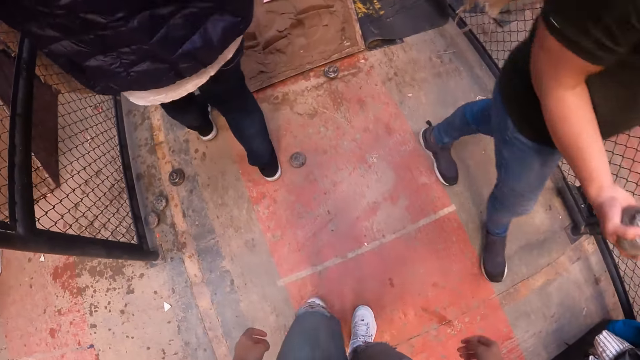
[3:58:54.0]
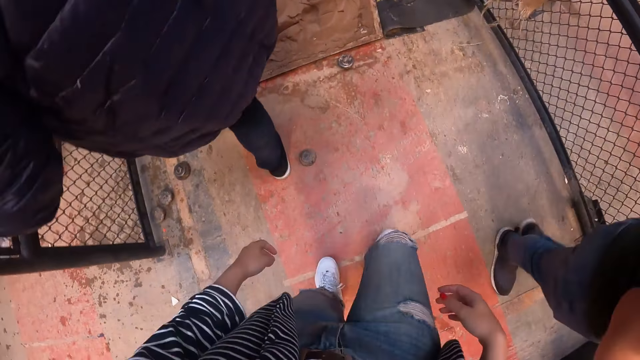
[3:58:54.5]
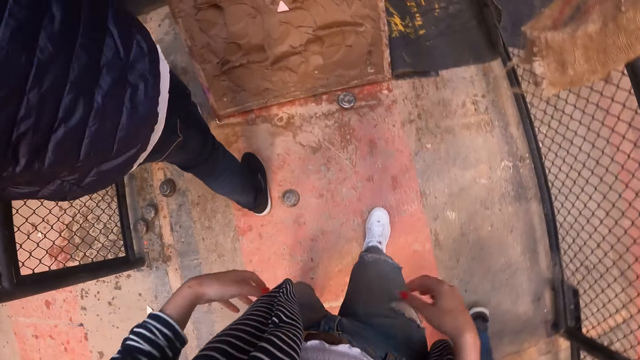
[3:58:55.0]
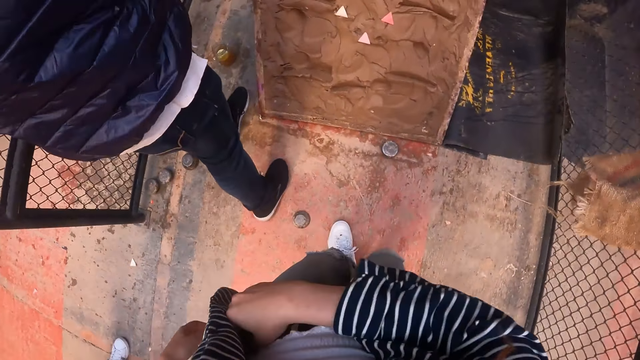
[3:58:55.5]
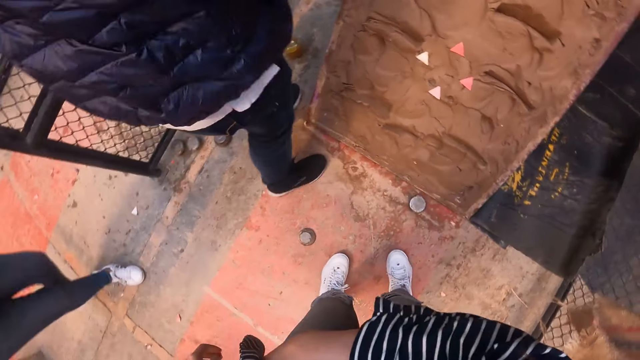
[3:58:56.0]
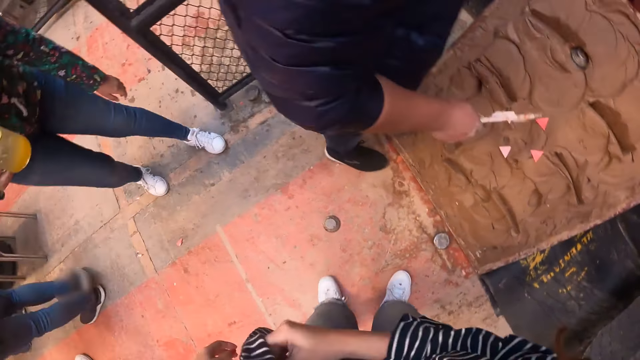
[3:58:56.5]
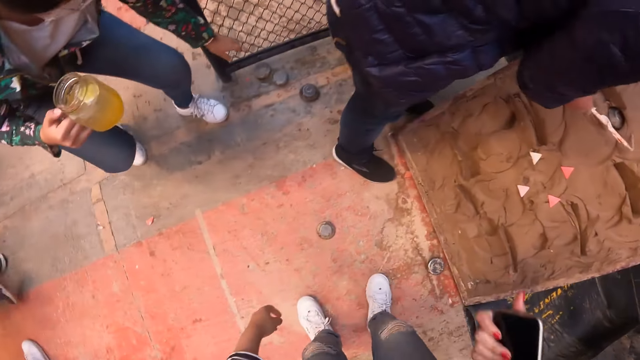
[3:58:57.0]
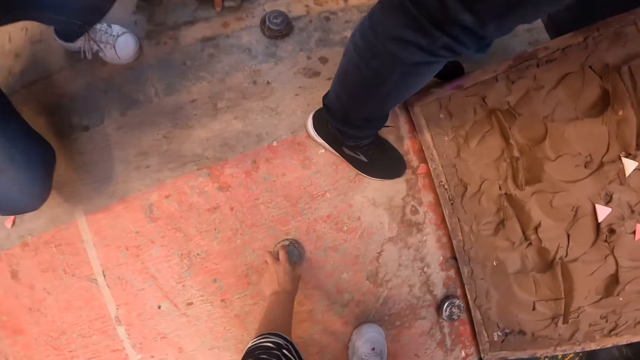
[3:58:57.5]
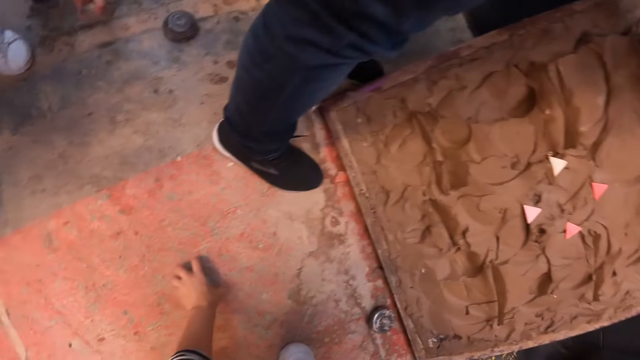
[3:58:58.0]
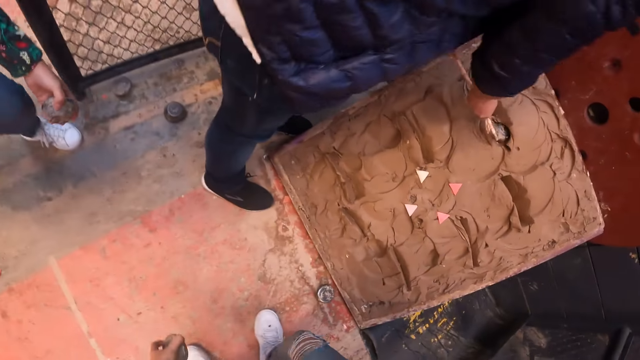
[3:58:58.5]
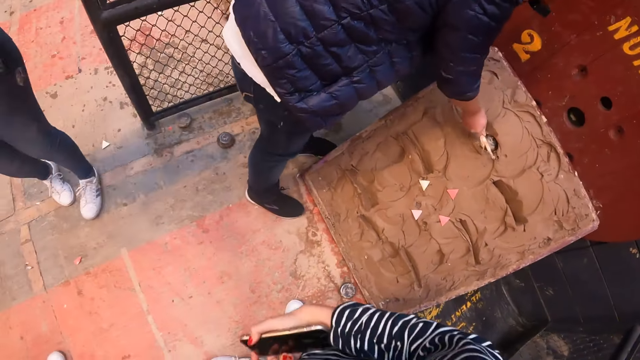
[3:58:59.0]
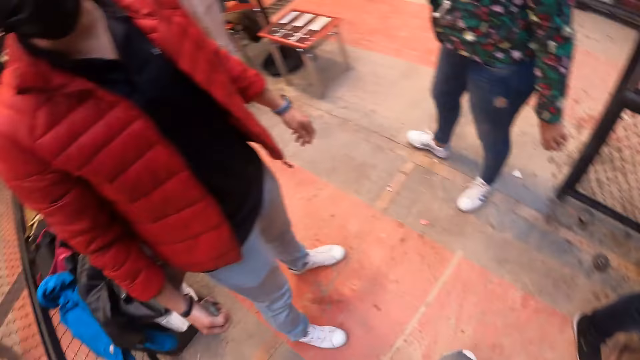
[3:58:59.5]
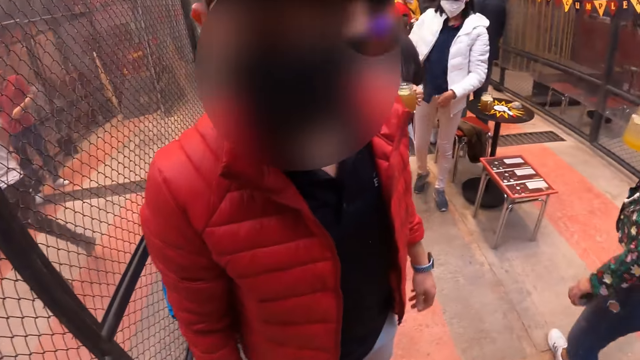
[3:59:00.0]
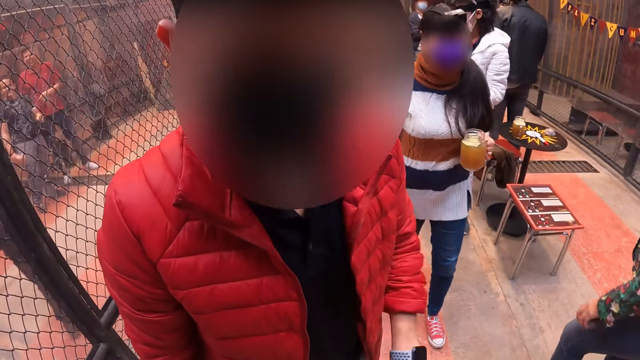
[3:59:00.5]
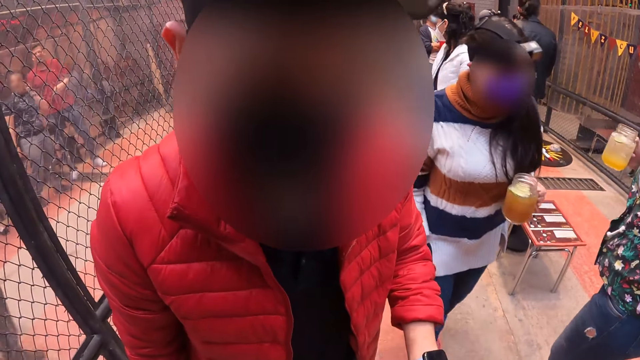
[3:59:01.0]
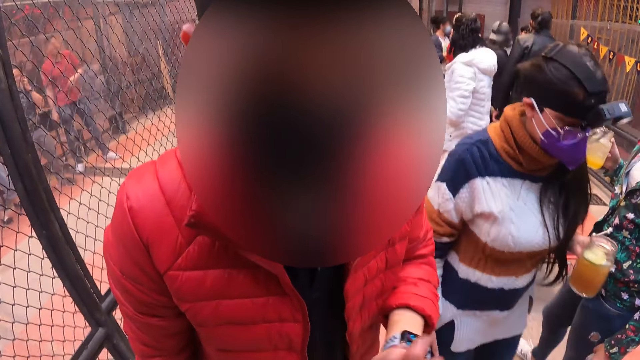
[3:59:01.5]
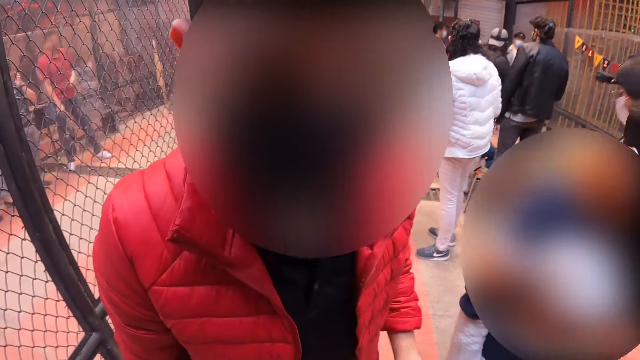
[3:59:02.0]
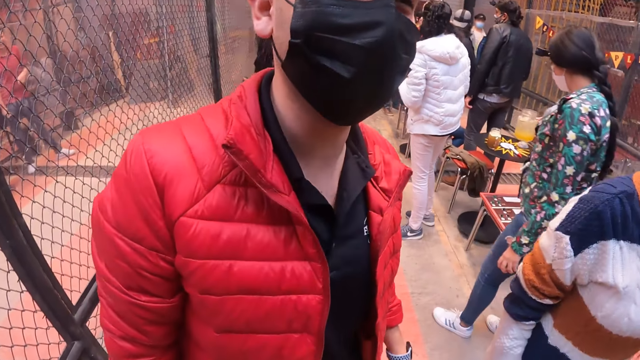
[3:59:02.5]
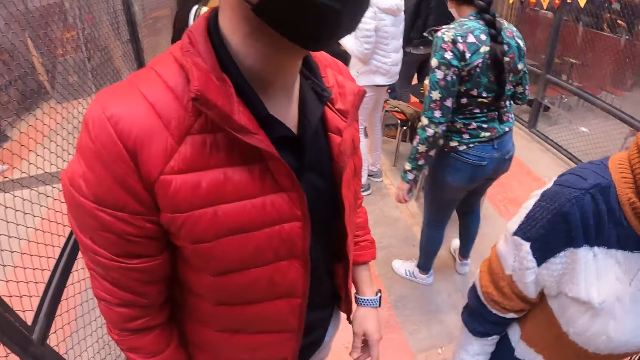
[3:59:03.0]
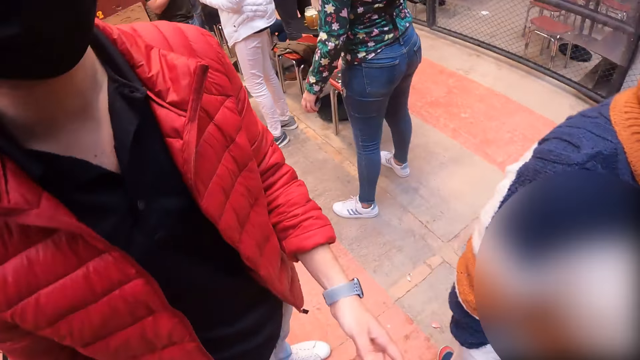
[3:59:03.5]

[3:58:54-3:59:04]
A man walks past the camera wearer. Another man holds a stick in his right hand. The camera wearer takes out a phone from underneath her shirt with her right hand. She touches herself. A woman picks up a metal puck from the floor with her left hand. The camera wearer picks up a metal puck from the floor with her left hand. The second man digs a metal puck from a wooden board with the stick in his right hand. The camera wearer looks around. Another woman holds a glass cup in her left hand. The camera wearer talks with another man.

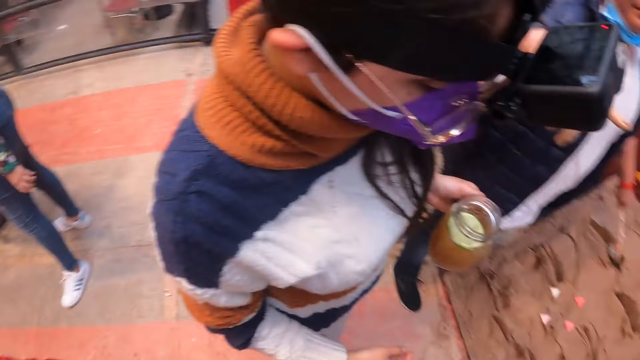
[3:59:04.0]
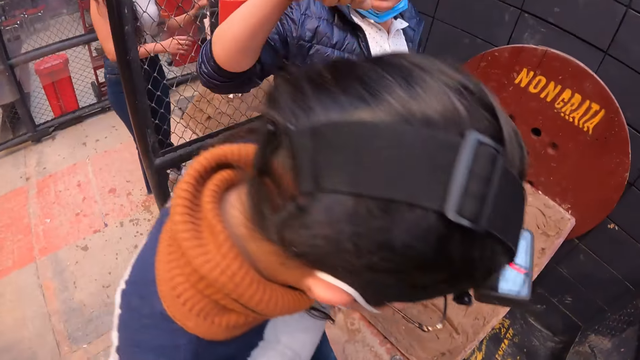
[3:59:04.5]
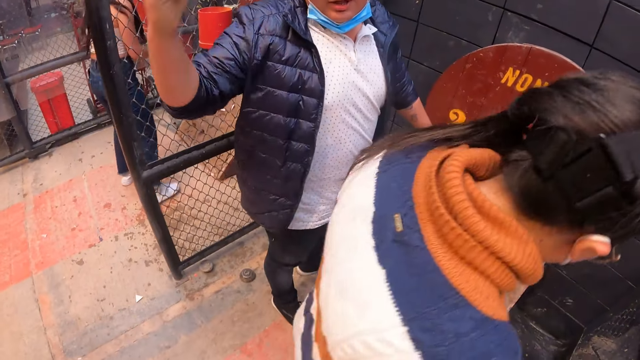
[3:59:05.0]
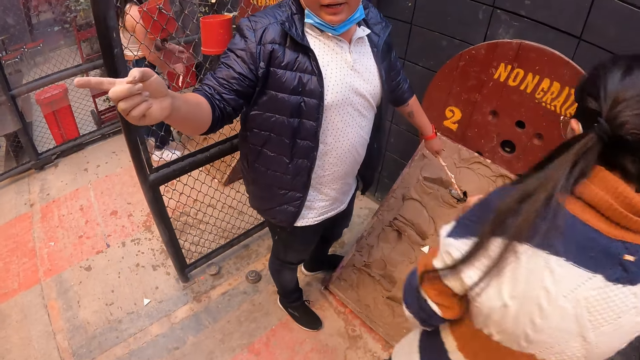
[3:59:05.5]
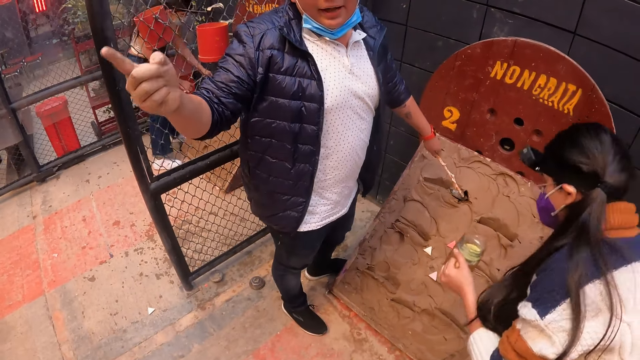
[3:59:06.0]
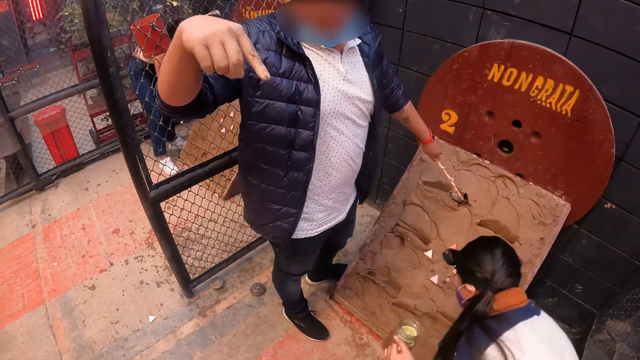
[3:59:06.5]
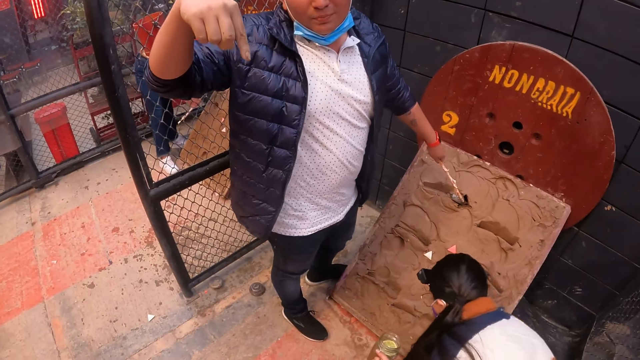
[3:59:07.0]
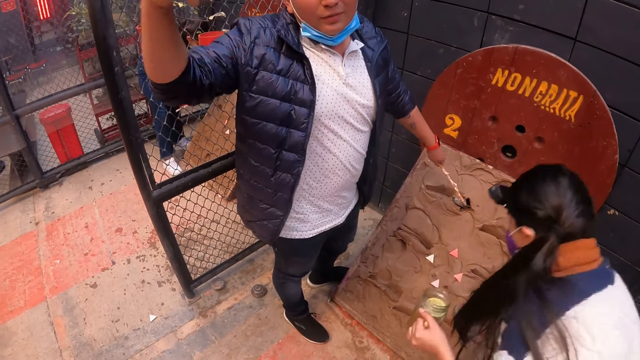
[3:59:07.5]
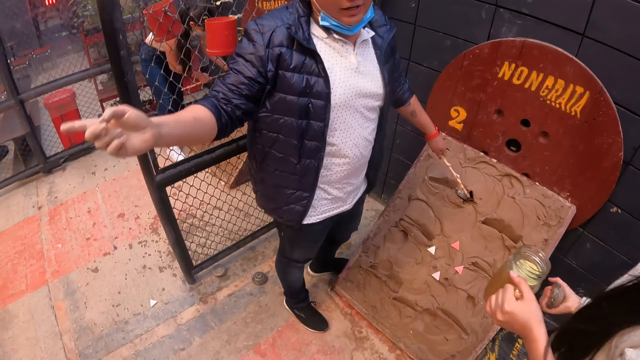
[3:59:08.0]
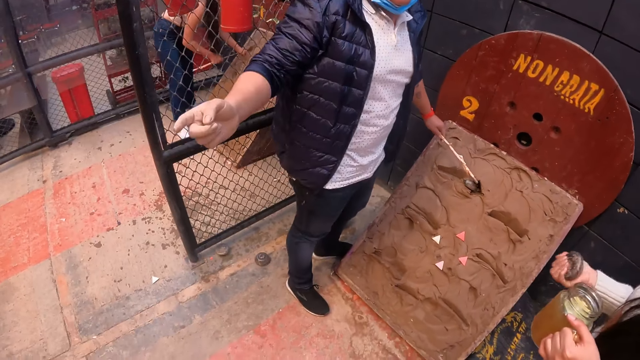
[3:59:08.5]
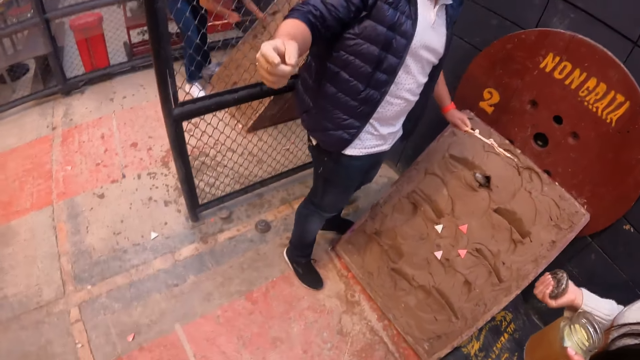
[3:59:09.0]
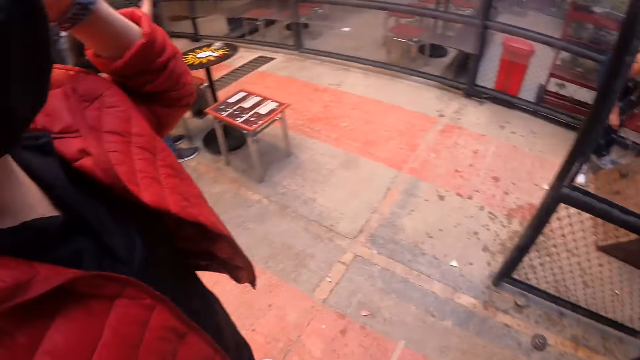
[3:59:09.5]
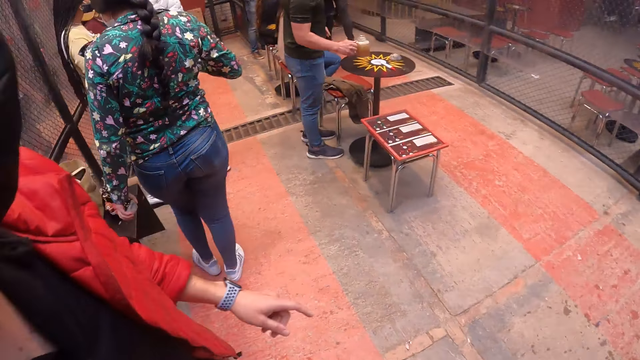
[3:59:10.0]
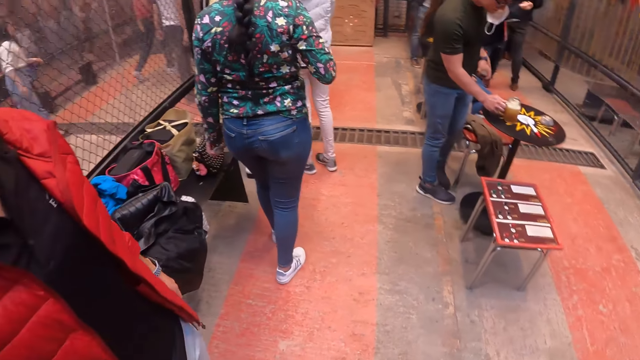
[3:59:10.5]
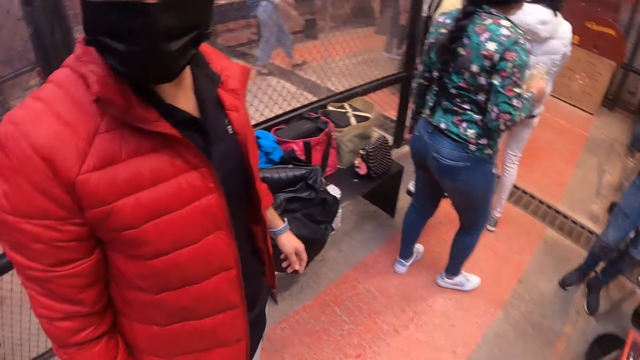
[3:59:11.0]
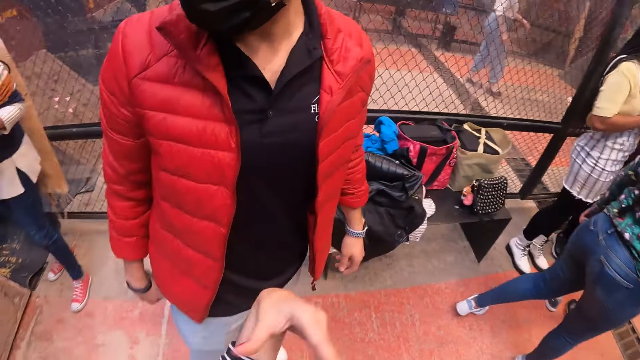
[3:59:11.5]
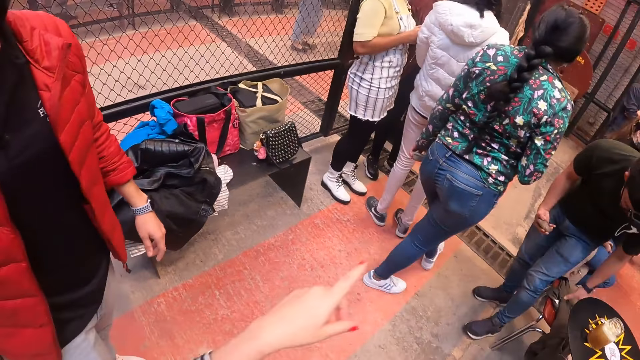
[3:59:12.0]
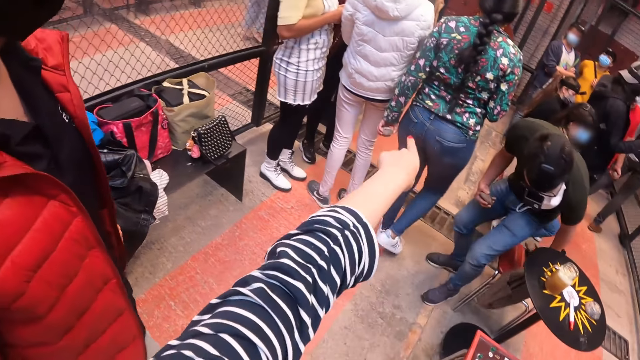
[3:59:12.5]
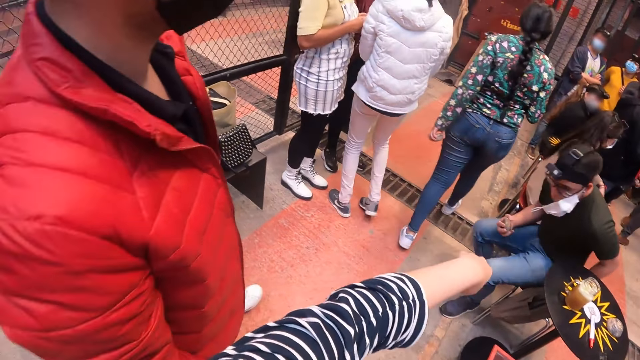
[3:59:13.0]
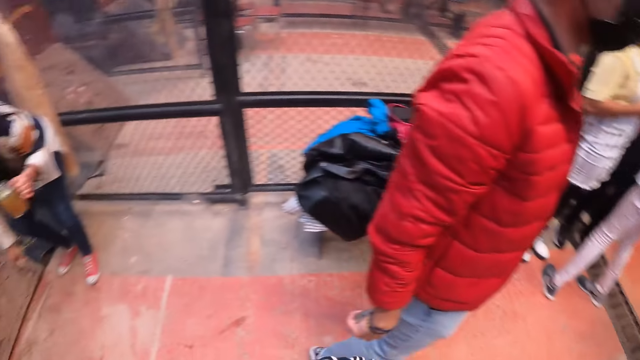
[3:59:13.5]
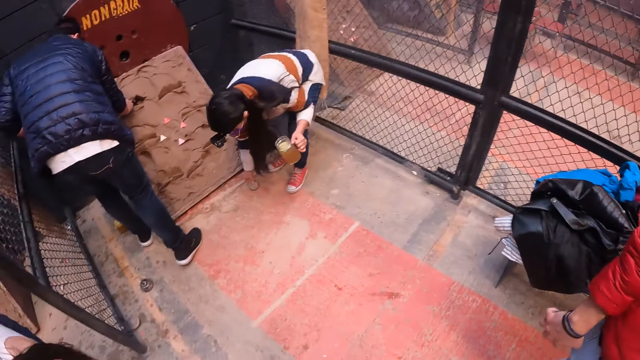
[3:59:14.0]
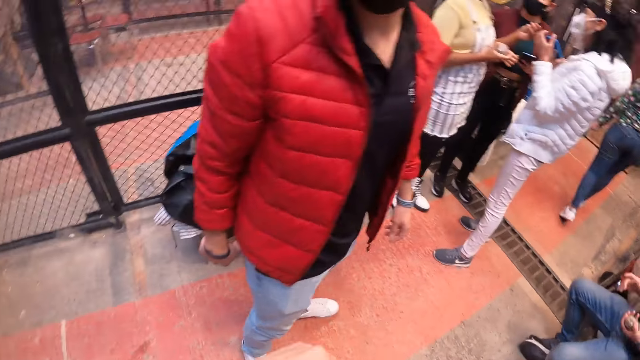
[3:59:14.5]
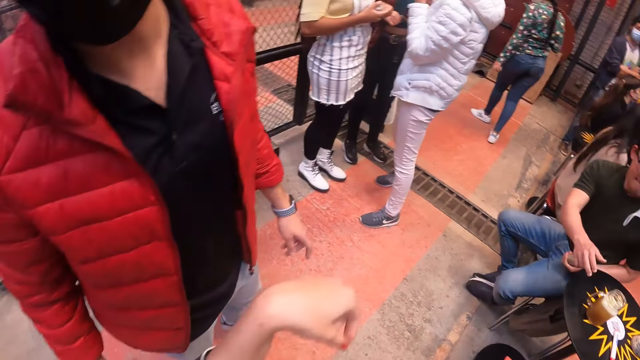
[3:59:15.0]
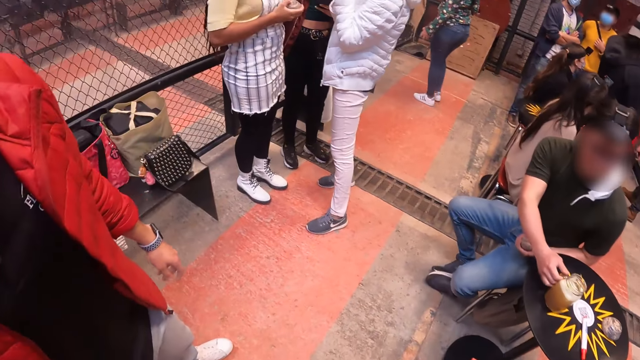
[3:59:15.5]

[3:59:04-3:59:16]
A man holds the stick in his left hand. The camera wearer looks around. A woman picks up a metal puck from the floor with her right hand. Another man places a glass cup in his right hand on a table. The camera wearer moves hands. They point out. The woman places the metal puck in her right hand on the floor. The camera wearer looks around. The second man picks up the glass cup from the table with his right hand.
